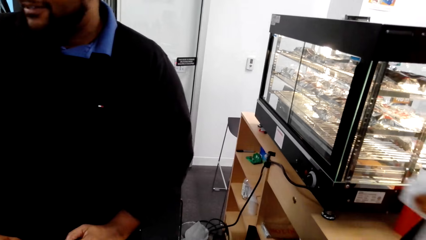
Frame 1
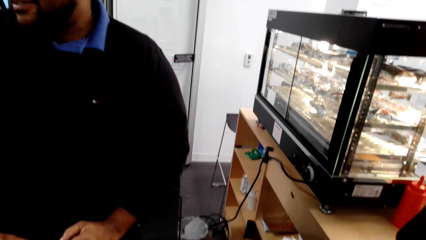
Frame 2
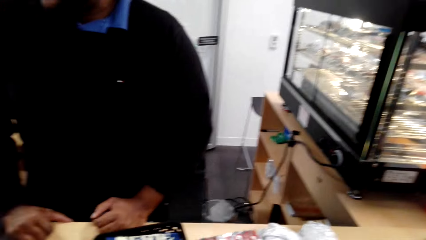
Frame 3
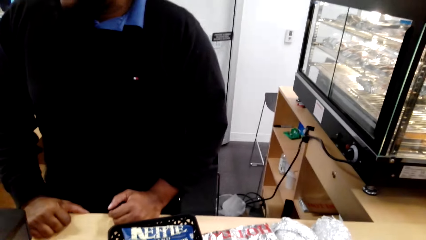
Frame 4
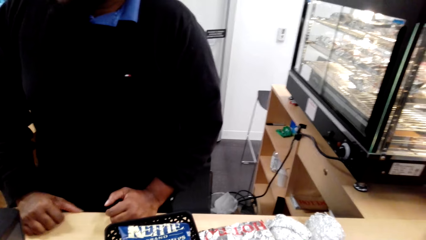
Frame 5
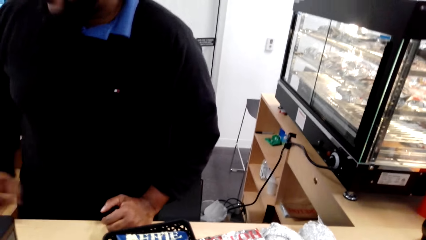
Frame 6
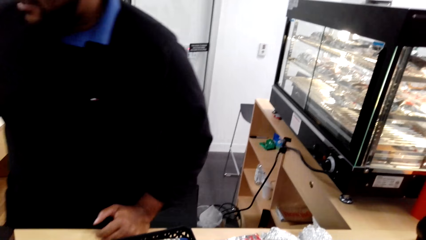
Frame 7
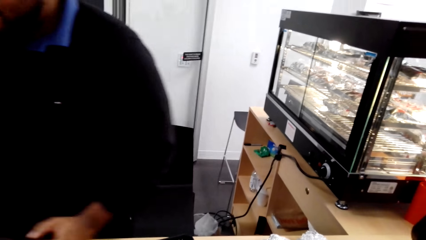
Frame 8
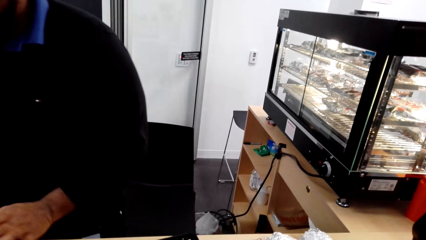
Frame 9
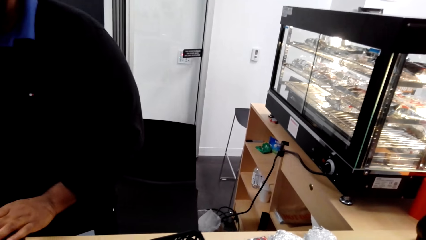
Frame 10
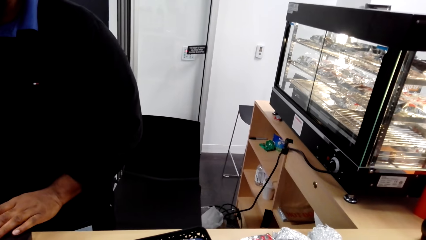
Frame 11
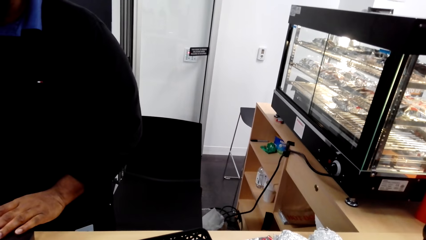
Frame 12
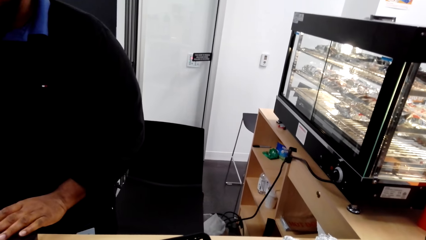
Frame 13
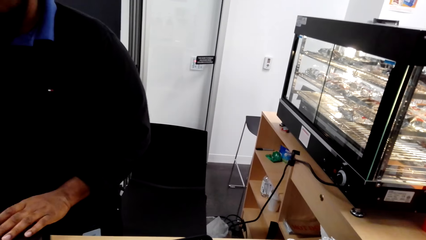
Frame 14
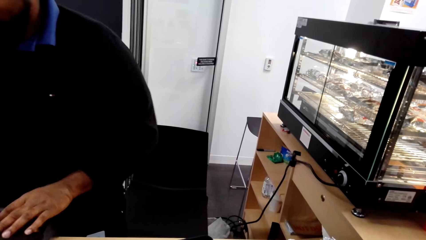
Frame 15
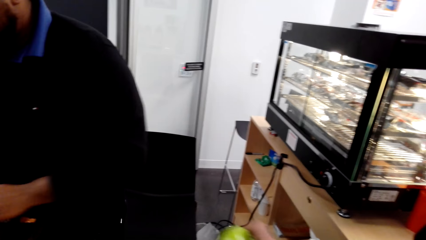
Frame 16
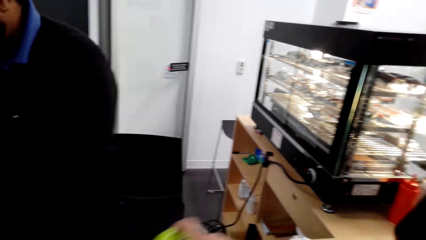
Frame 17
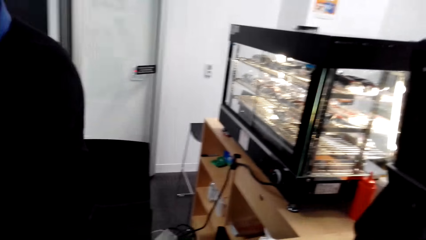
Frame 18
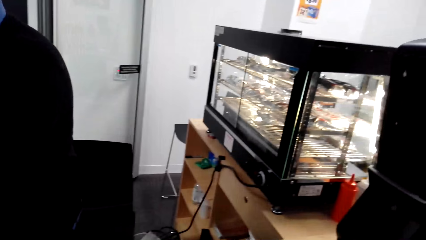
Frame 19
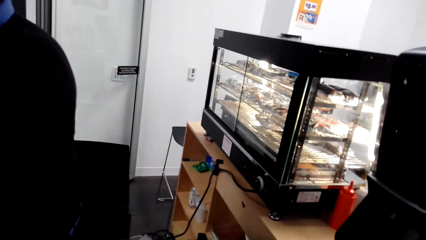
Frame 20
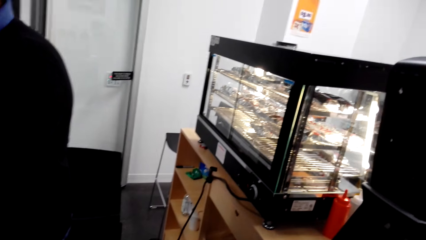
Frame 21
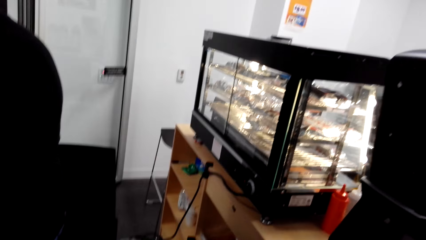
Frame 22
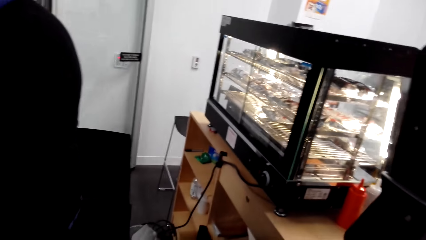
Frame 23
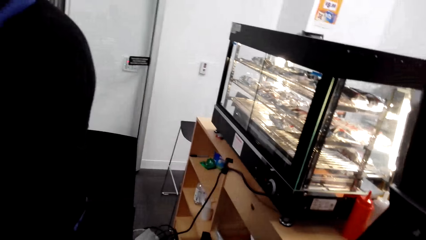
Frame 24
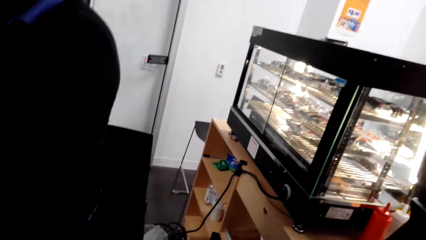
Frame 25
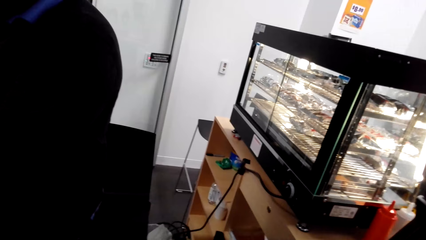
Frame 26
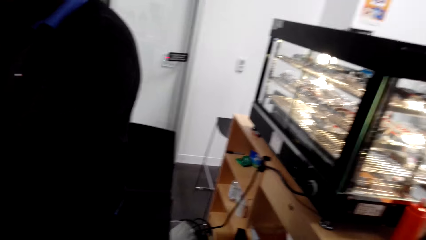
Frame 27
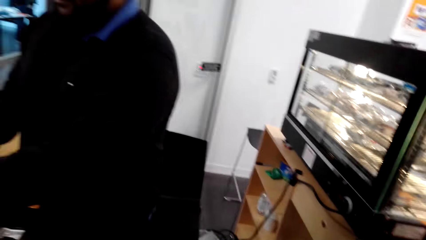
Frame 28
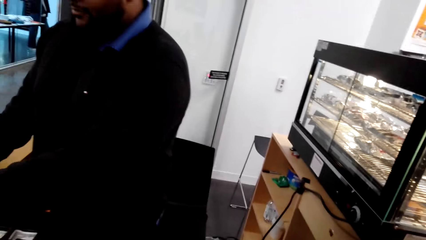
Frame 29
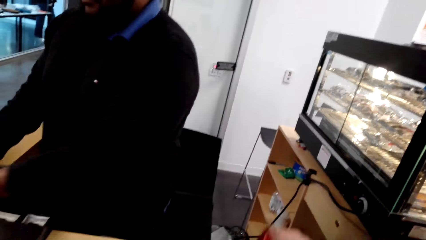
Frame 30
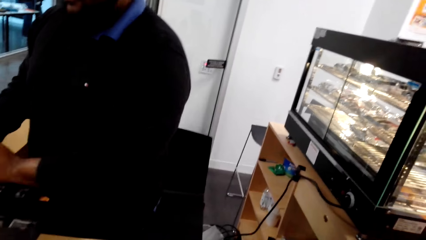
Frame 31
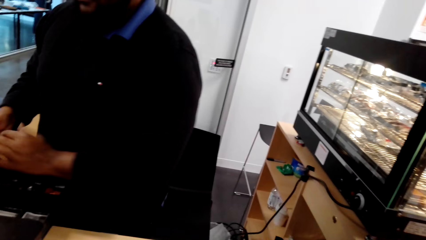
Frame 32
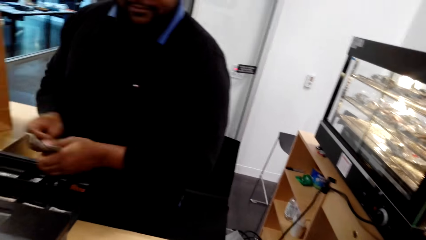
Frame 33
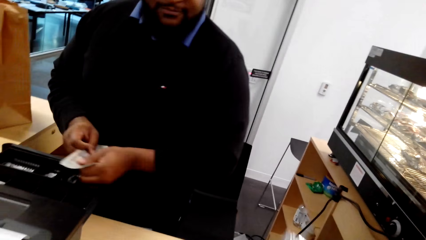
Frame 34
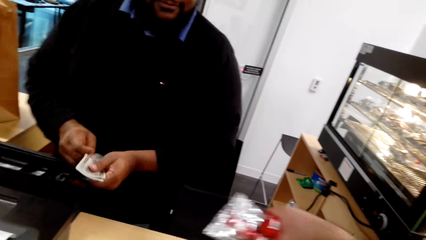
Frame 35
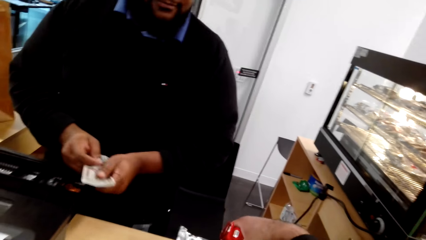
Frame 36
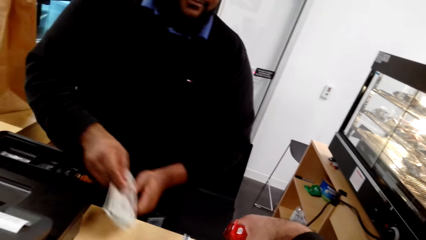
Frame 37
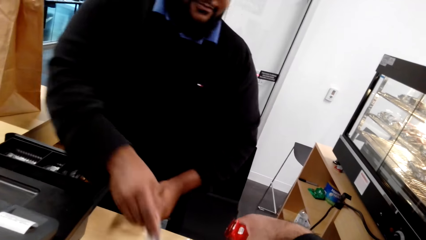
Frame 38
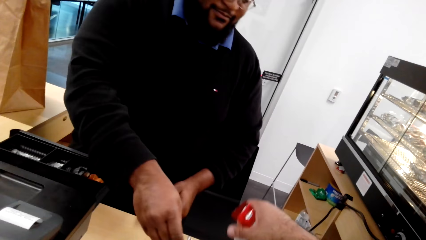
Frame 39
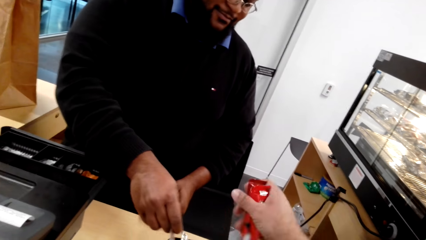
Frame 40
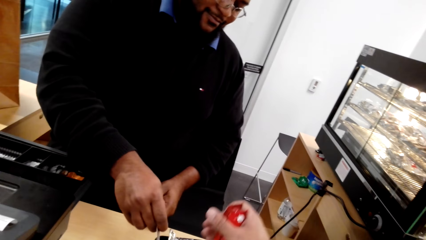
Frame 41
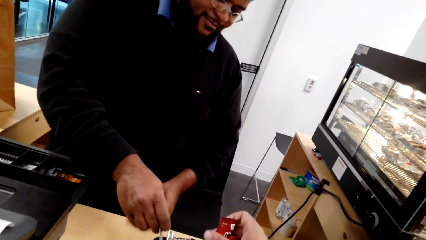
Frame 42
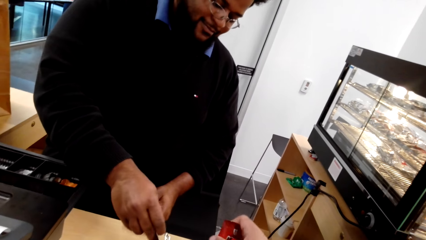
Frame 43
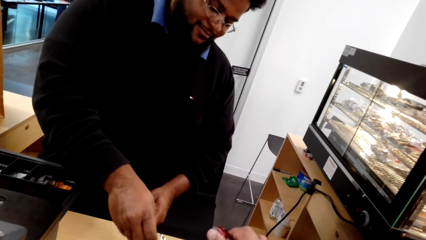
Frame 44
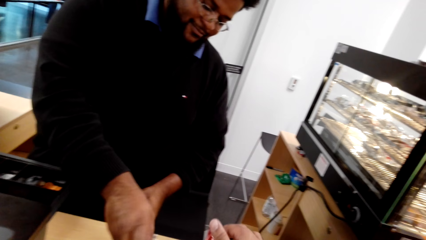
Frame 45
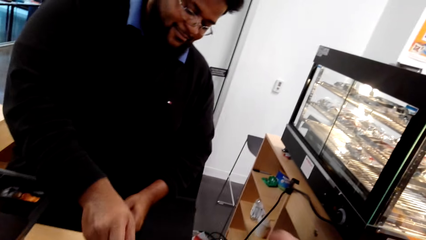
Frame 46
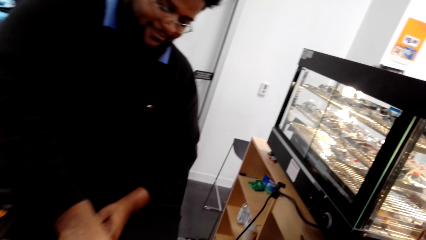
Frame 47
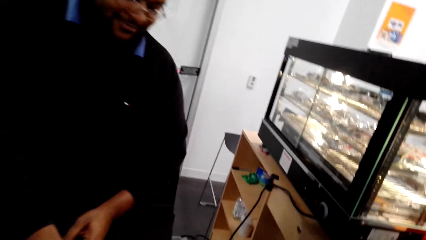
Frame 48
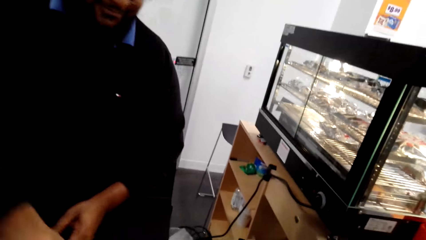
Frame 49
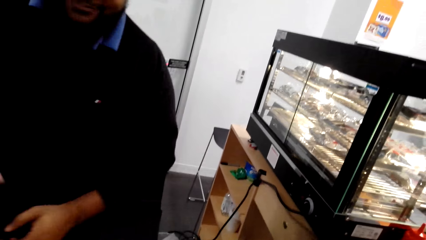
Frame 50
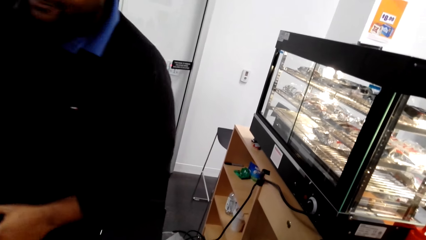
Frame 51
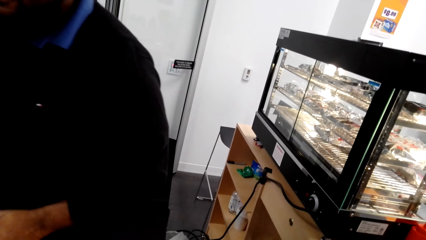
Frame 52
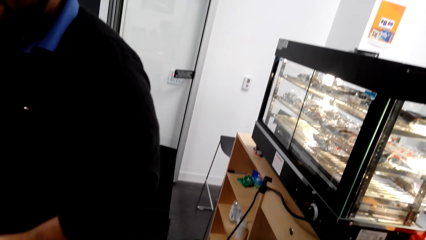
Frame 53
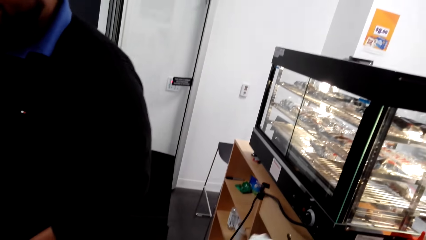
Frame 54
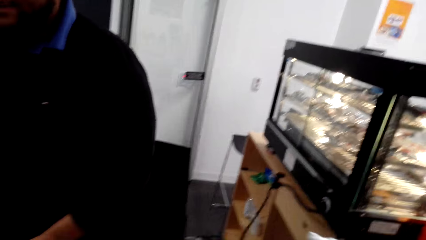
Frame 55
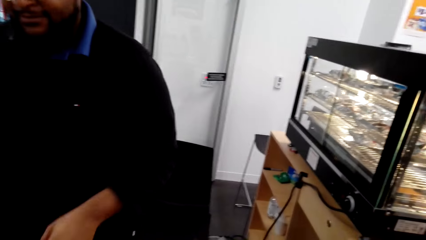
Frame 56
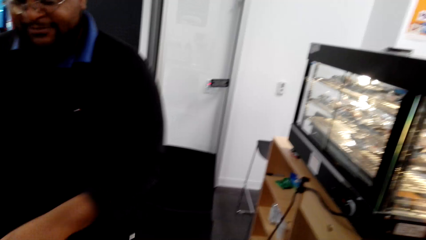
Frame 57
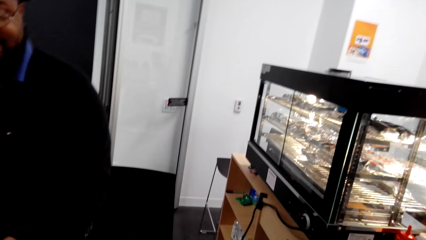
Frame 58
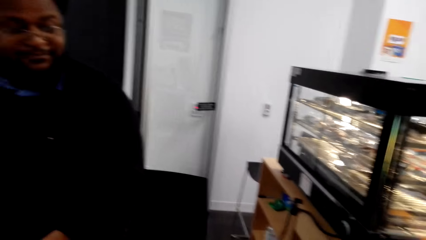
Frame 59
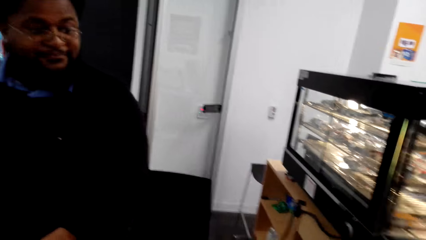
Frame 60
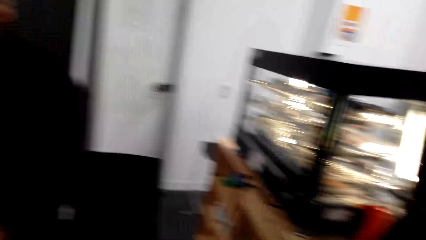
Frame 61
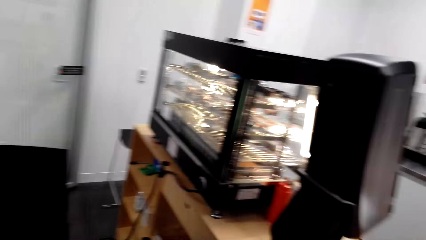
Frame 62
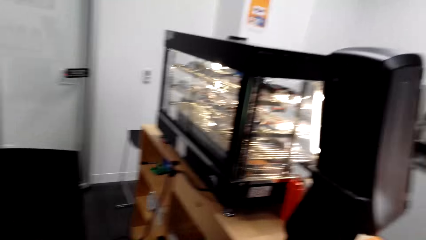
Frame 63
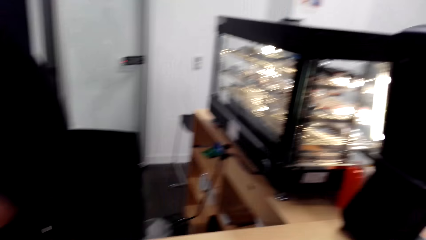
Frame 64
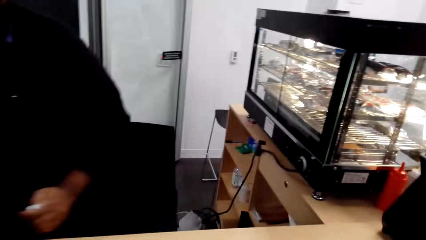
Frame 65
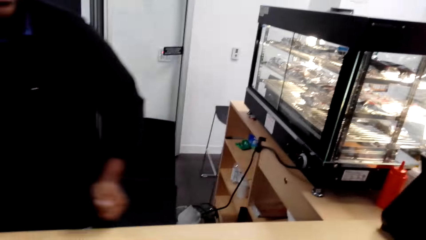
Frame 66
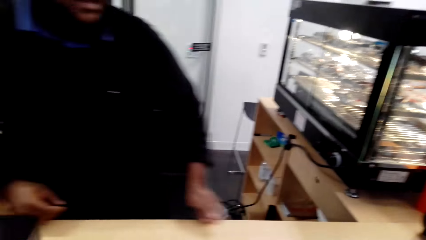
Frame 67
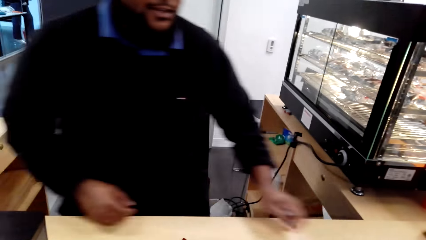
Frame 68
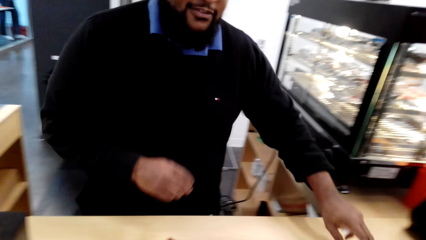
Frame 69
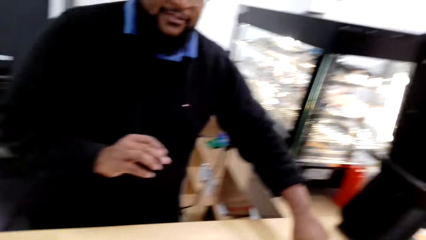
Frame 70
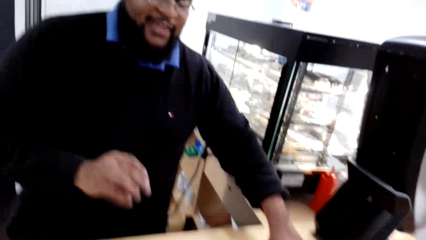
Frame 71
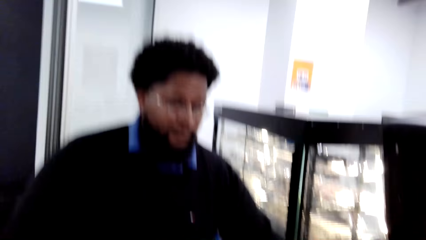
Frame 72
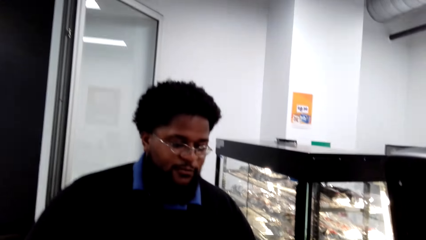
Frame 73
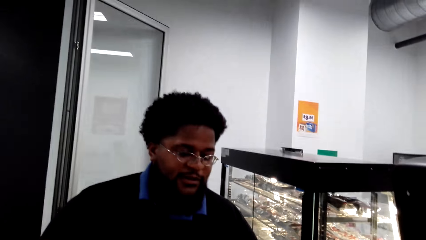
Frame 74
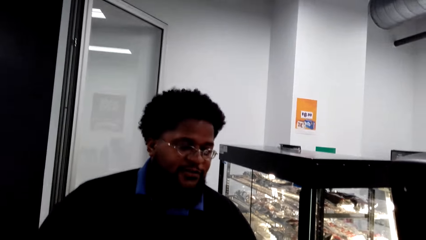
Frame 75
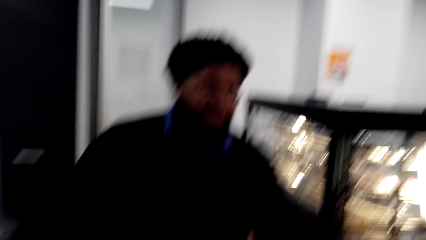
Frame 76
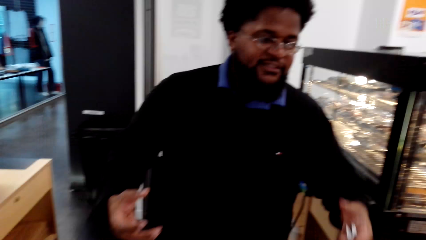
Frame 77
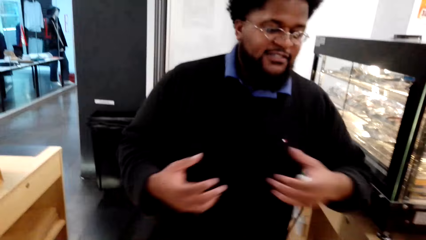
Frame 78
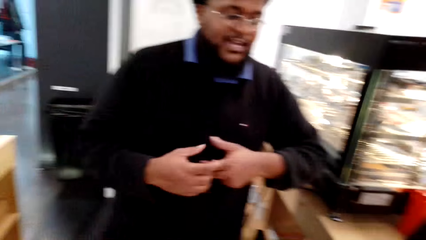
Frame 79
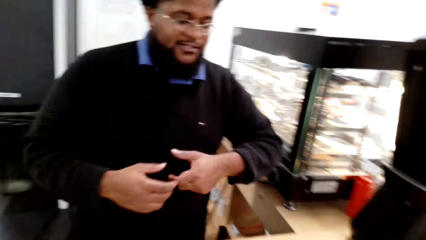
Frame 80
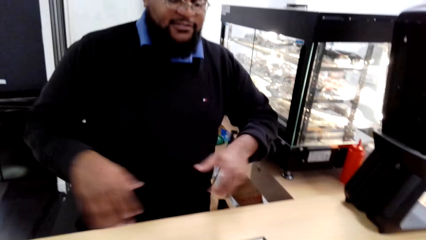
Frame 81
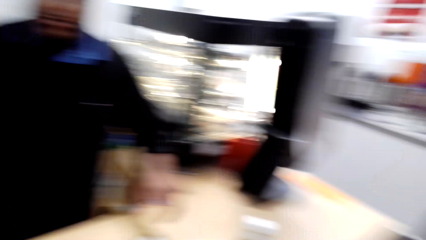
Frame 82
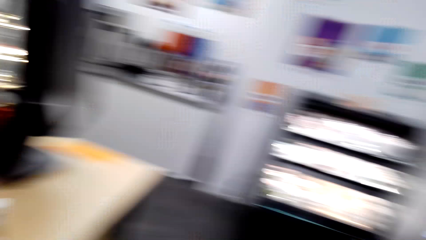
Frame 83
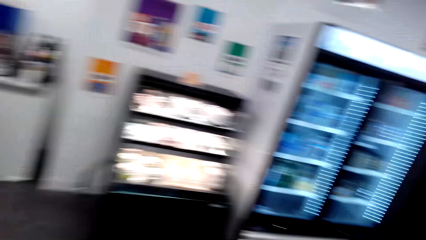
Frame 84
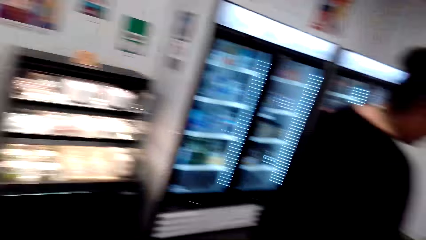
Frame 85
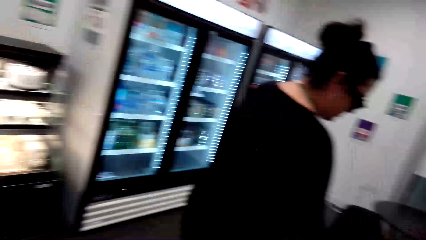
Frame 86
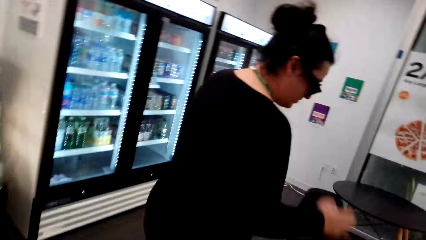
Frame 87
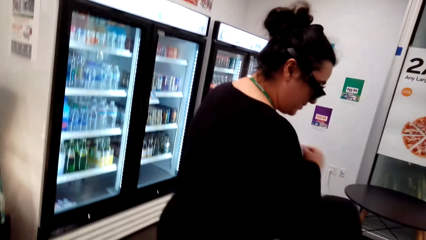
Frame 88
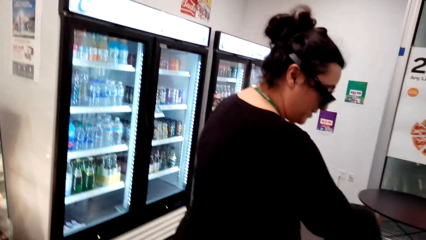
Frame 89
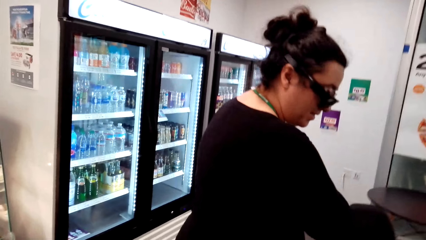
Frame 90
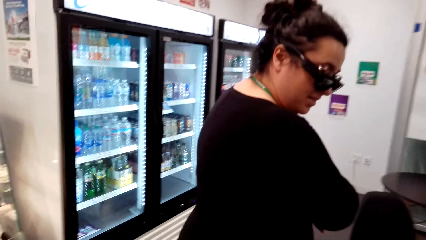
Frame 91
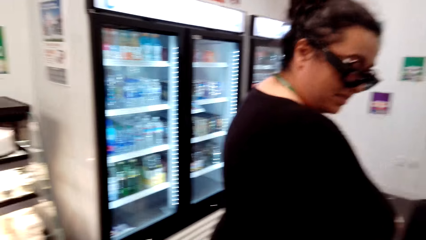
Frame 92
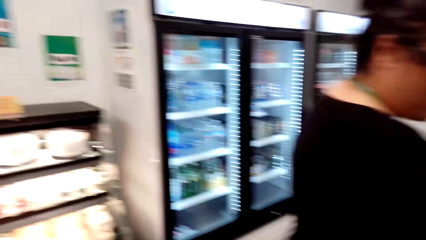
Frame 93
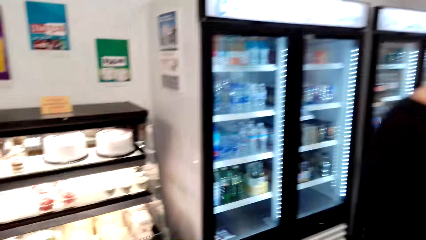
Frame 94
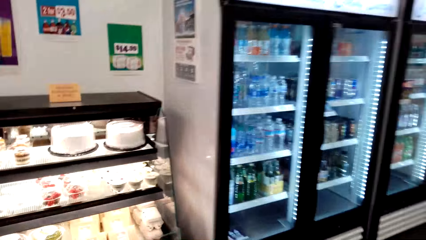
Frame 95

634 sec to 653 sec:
The camera wearer looks around. The cashier hands the camera wearer money. The camera wearer looks at the cashier. They converse with the cashier. The cashier converses with the camera wearer. The camera wearer moves around. They look around the supermarket.
